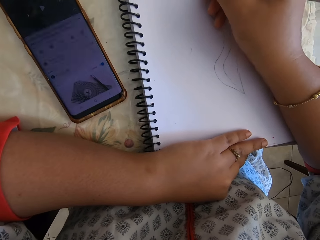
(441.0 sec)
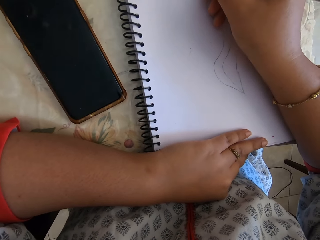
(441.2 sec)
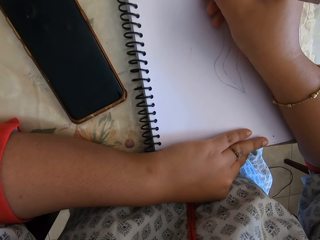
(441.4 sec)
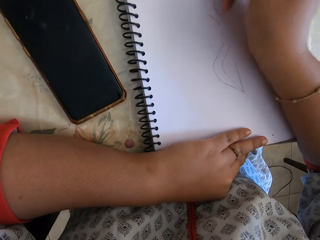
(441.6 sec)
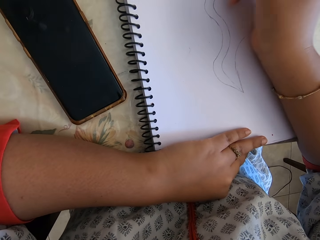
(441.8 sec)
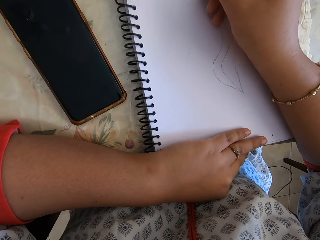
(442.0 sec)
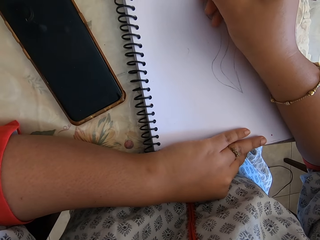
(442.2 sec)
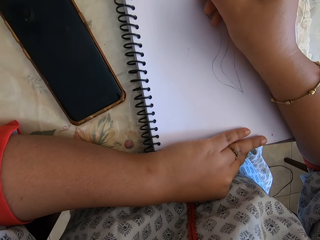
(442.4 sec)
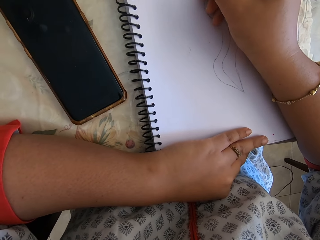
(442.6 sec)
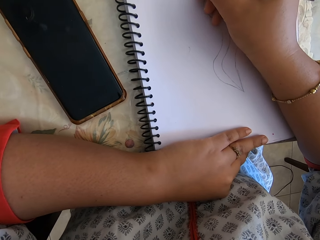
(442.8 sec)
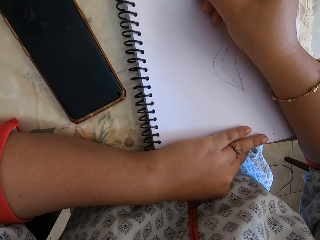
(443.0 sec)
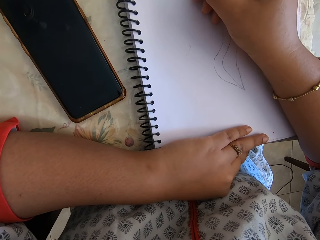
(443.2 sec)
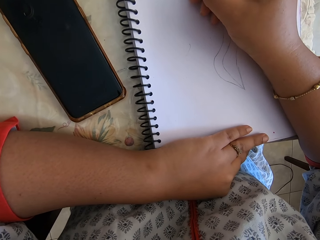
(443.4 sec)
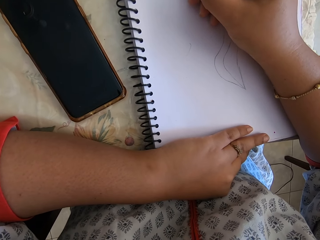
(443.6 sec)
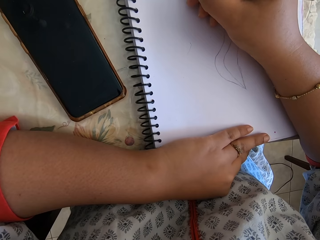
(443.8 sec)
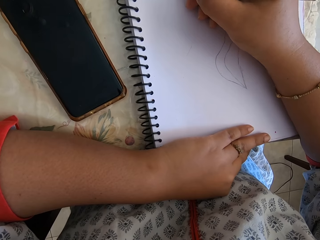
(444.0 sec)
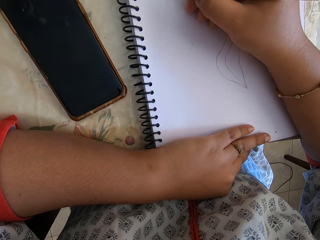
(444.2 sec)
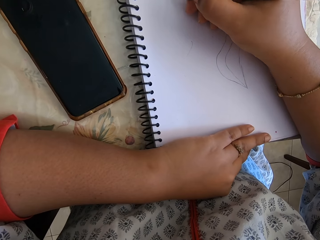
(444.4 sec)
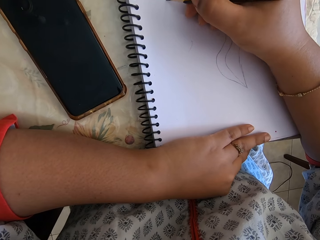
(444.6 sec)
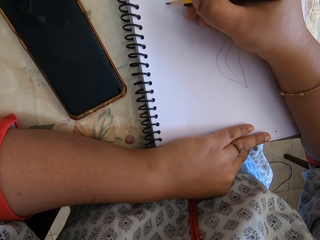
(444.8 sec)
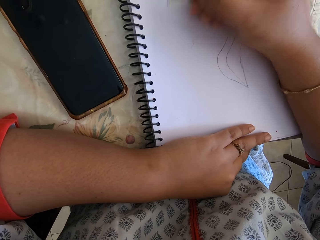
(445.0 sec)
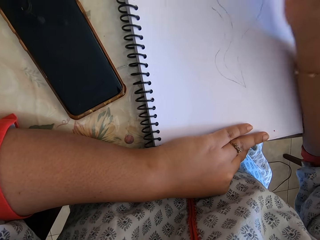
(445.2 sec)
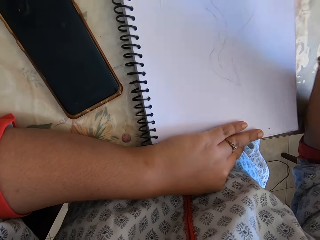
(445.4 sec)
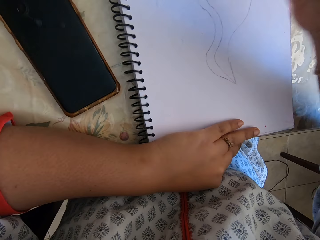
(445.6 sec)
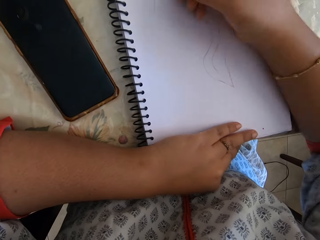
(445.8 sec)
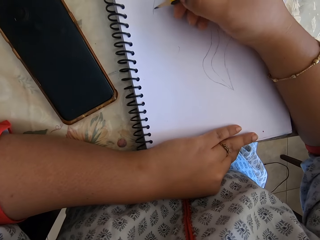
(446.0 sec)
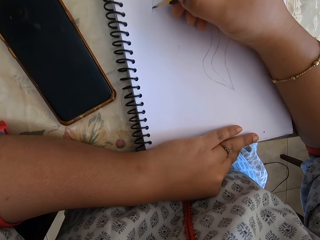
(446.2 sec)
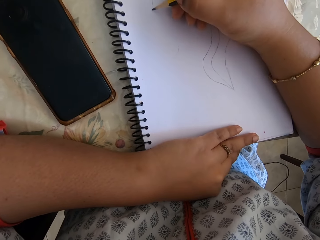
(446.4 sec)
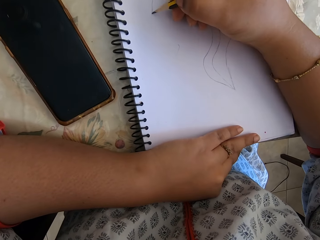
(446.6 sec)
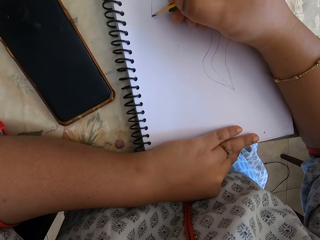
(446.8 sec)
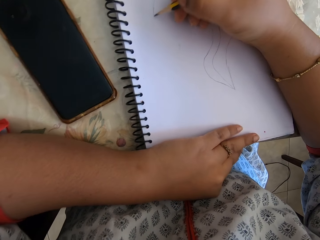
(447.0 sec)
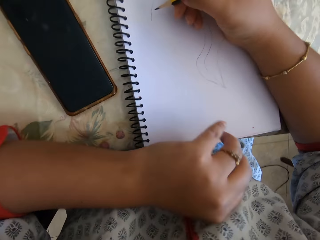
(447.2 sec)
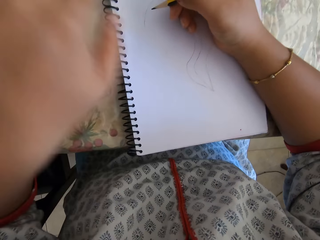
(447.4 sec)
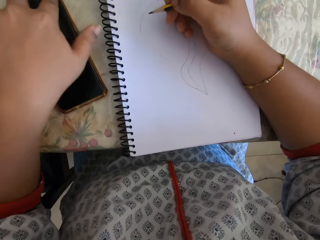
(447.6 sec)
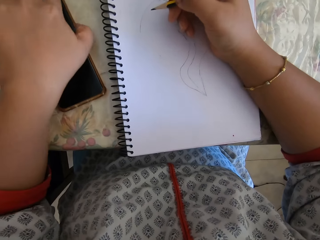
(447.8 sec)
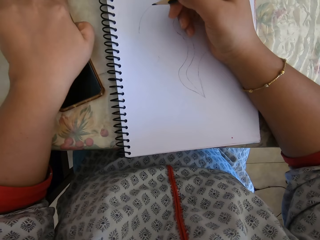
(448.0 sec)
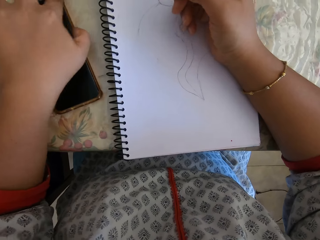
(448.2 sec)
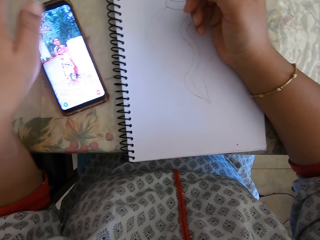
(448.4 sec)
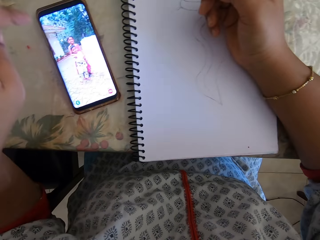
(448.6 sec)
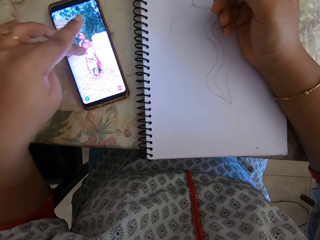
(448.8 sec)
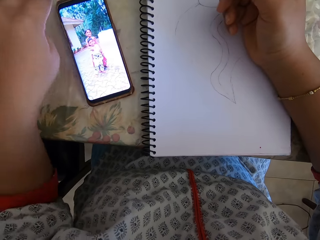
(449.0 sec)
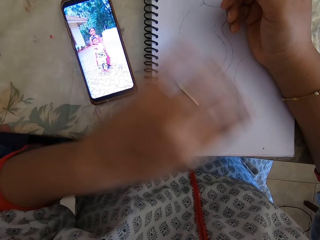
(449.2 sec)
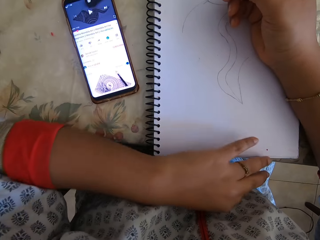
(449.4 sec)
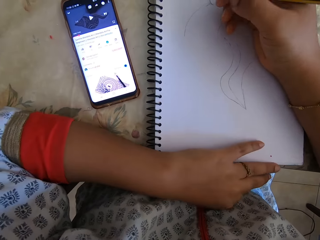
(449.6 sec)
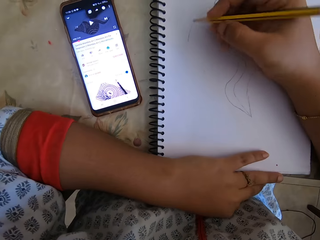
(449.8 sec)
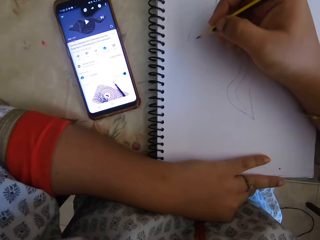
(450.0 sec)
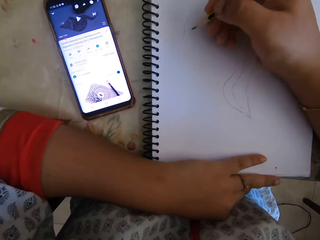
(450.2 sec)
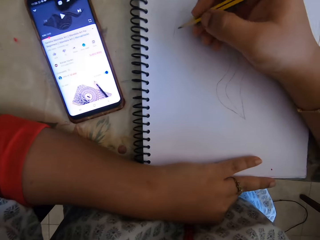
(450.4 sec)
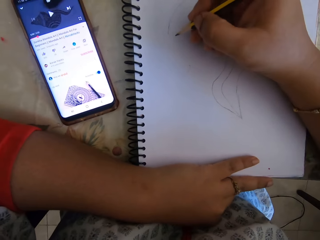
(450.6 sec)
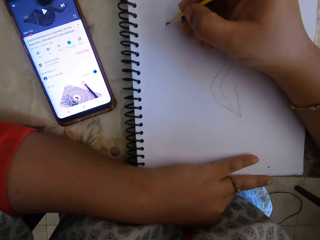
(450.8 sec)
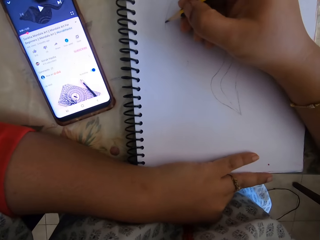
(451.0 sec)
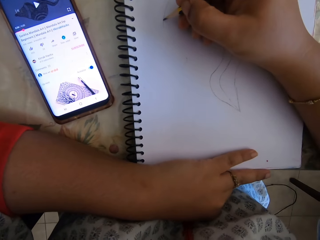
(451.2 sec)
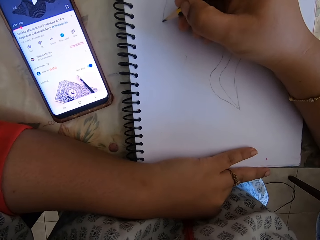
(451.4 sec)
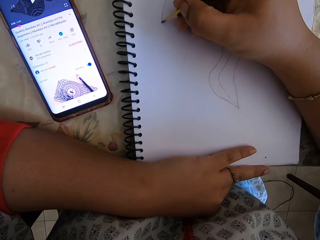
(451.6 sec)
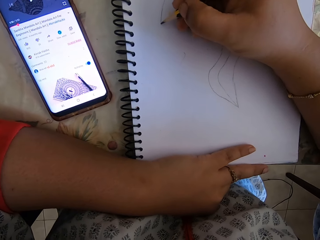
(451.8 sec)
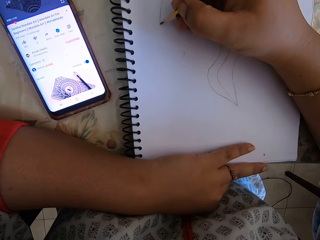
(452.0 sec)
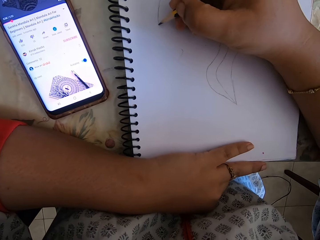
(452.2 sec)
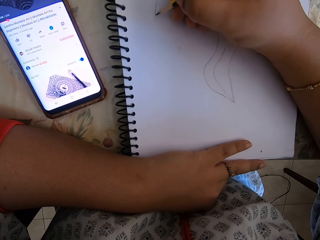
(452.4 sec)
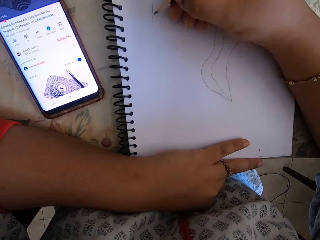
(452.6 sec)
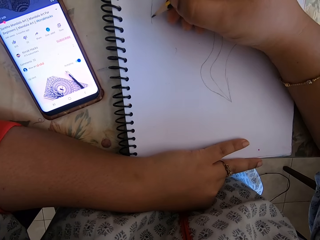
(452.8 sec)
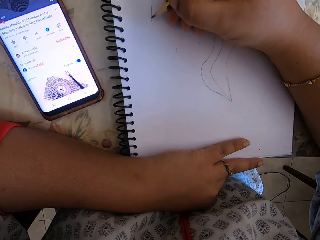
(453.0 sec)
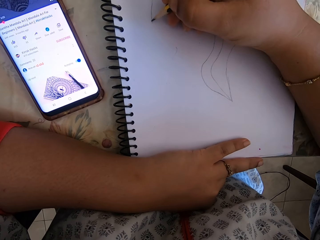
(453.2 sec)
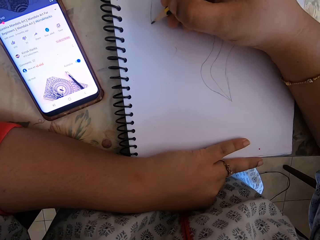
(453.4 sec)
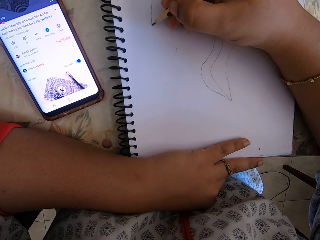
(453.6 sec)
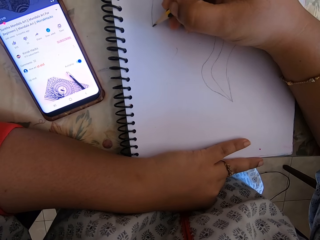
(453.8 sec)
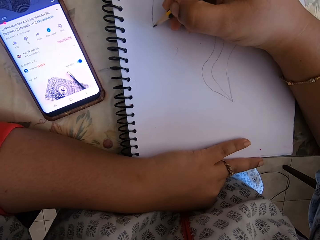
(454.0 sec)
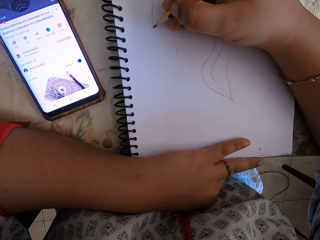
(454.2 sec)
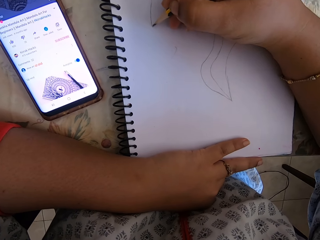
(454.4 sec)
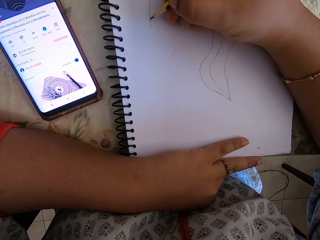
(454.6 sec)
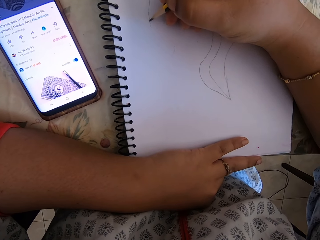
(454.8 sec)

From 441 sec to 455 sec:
The camera wearer continues to draw. They check the phone. They draw with a pencil on the notebook. They touch the phone.

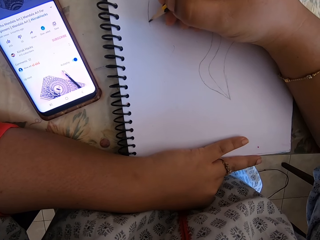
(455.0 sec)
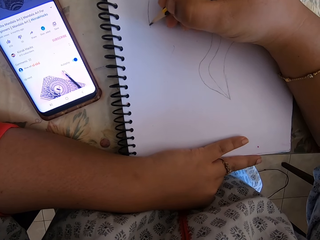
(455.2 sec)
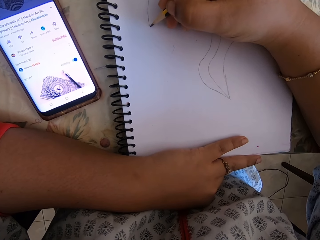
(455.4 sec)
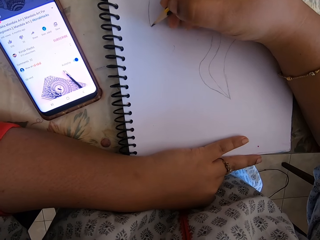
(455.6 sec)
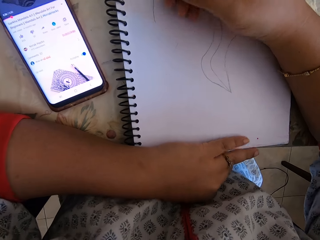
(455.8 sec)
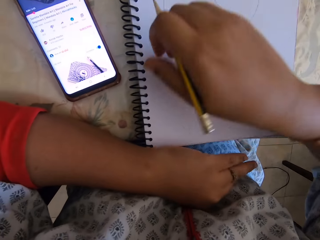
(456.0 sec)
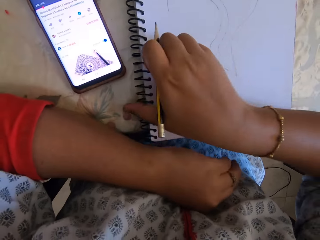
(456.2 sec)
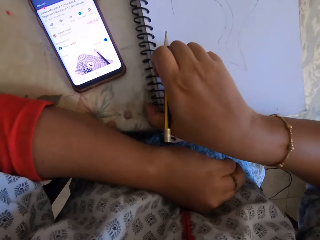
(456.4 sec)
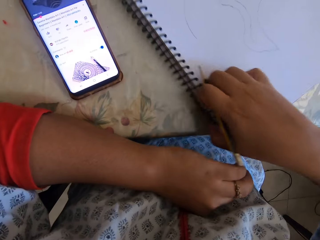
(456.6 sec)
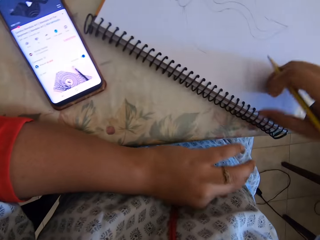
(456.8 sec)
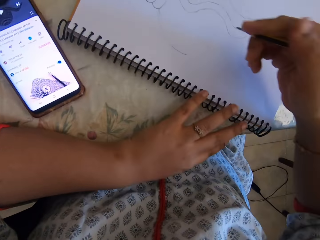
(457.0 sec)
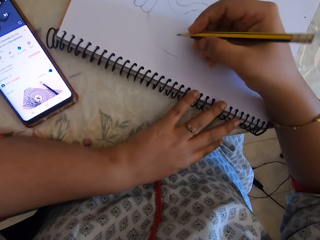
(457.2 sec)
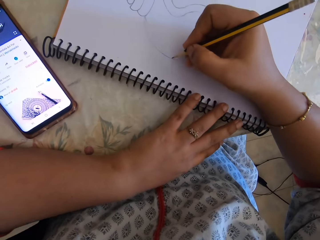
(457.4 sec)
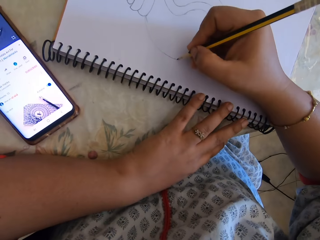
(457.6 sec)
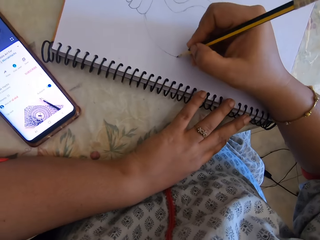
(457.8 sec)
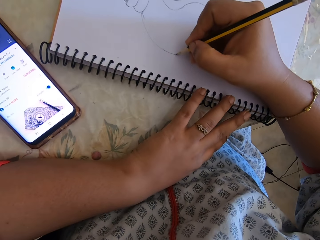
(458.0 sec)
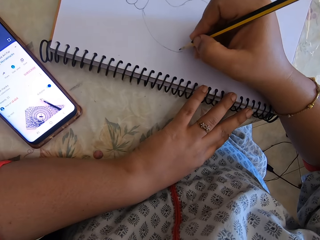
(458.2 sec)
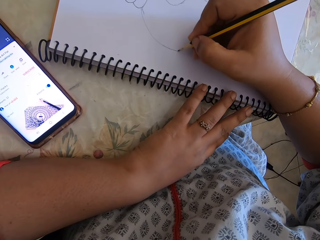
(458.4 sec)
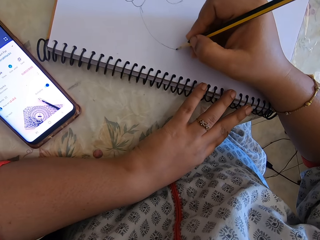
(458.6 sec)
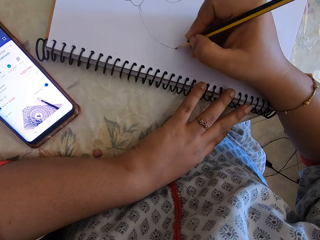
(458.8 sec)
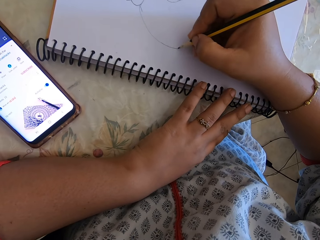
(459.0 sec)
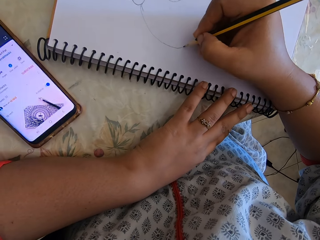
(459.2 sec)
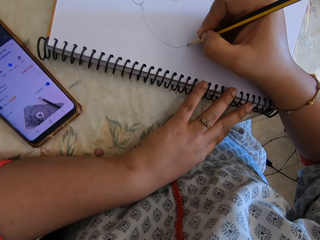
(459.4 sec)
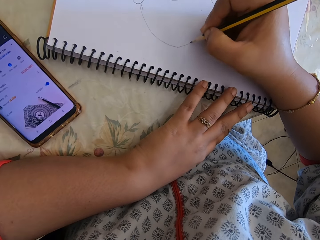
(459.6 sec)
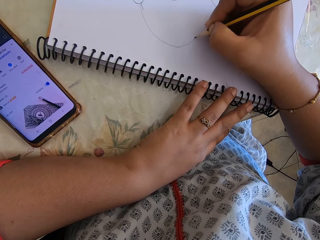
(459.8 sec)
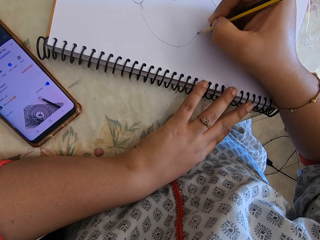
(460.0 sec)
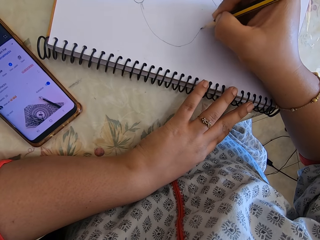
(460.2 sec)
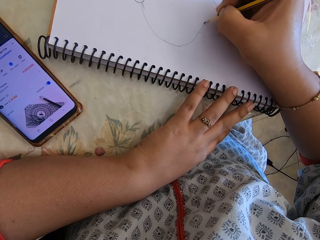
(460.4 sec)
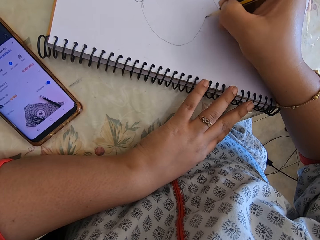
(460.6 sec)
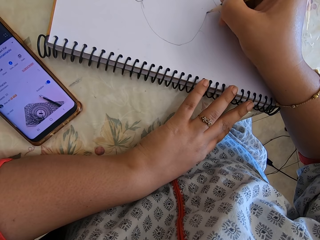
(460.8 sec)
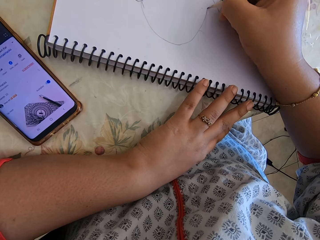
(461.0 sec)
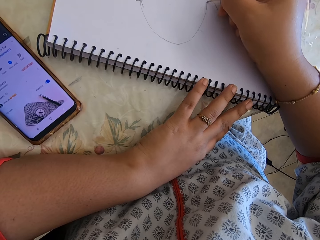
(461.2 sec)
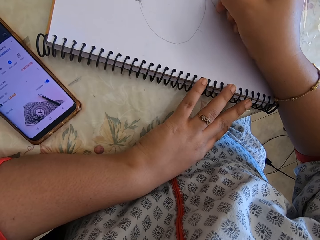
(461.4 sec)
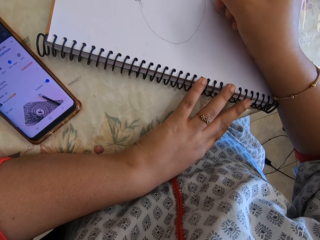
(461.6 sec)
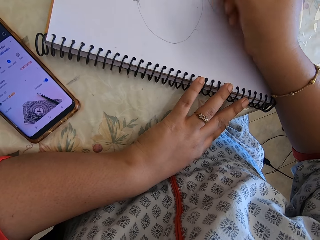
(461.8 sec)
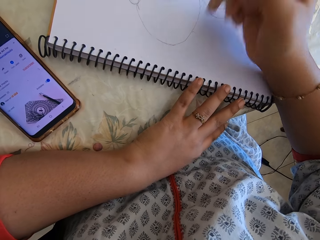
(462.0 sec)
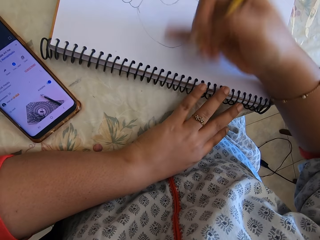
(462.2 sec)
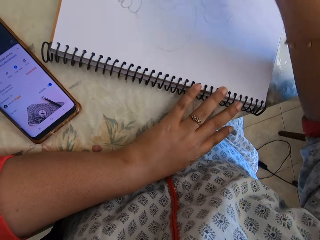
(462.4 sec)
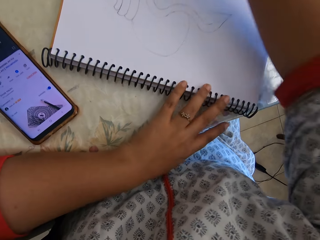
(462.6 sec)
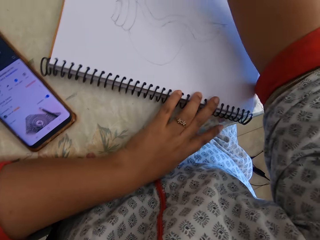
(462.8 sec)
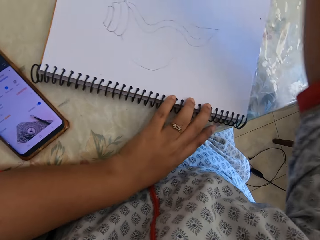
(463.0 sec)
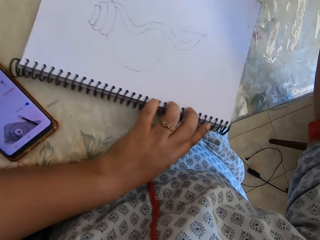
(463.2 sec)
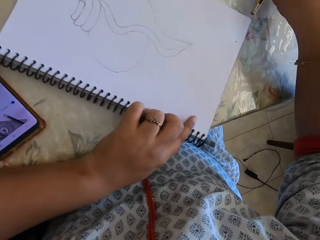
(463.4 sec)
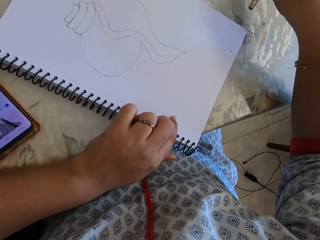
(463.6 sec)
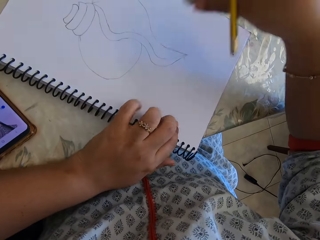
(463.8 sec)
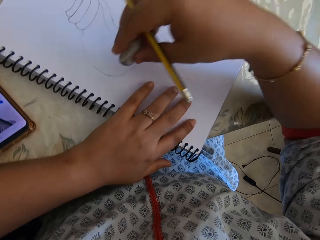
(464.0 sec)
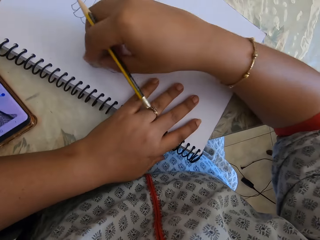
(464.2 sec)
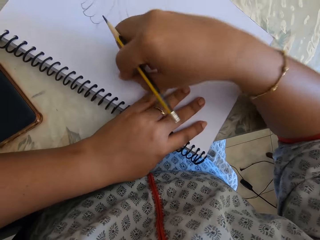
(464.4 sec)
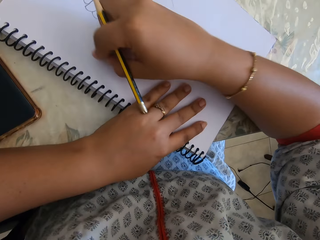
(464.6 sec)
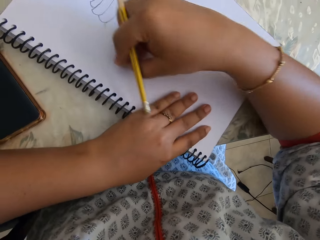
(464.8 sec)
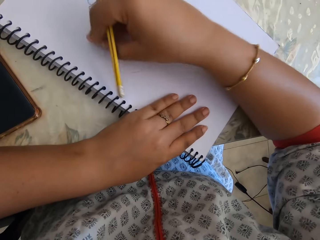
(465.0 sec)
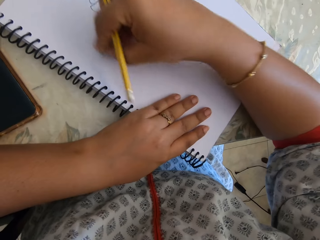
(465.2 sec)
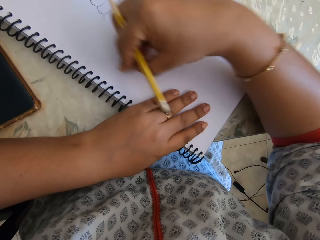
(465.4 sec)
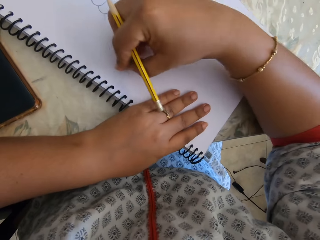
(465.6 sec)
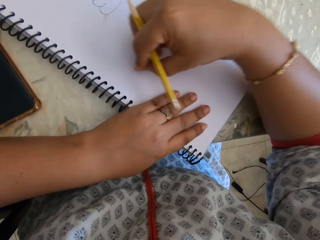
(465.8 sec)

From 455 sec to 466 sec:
The camera wearer turns the notebook. They draw with a pencil on the notebook. They erase the drawing with an eraser.
